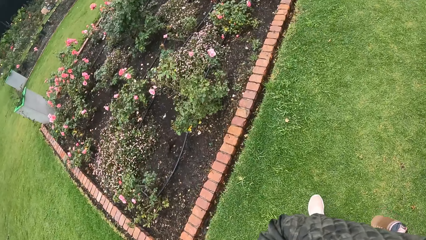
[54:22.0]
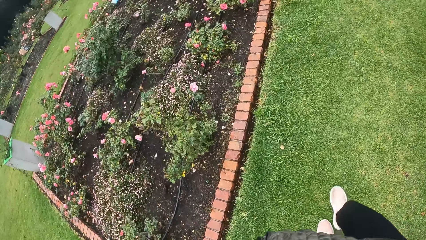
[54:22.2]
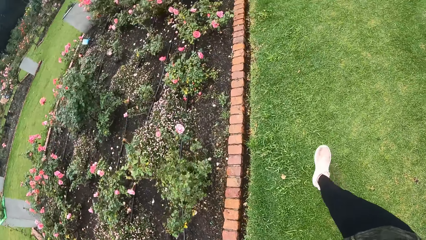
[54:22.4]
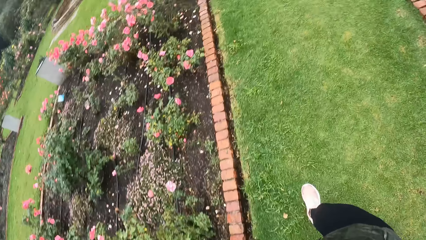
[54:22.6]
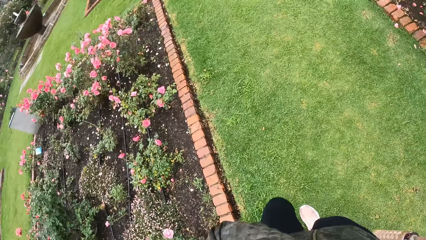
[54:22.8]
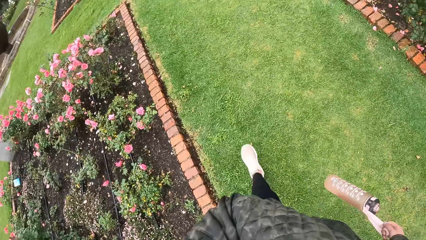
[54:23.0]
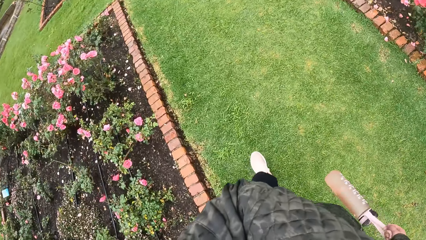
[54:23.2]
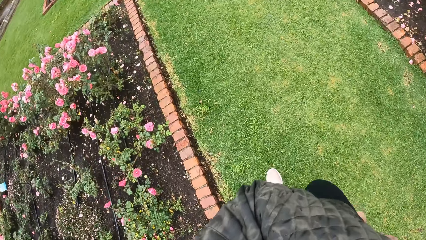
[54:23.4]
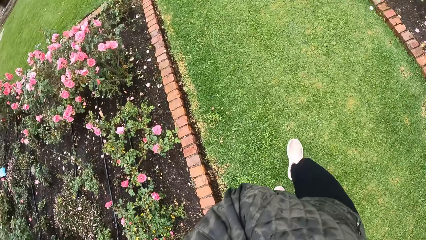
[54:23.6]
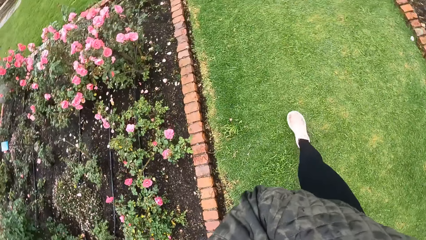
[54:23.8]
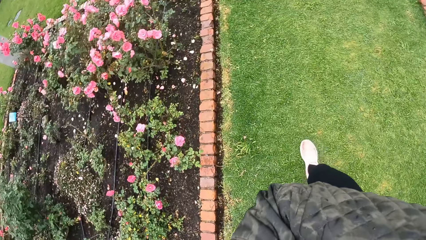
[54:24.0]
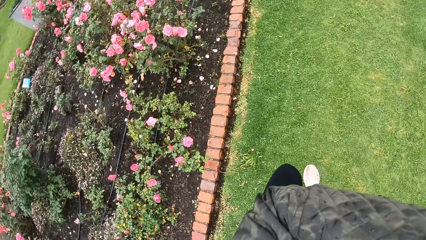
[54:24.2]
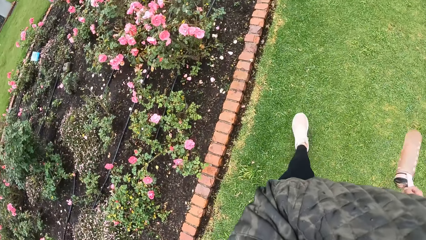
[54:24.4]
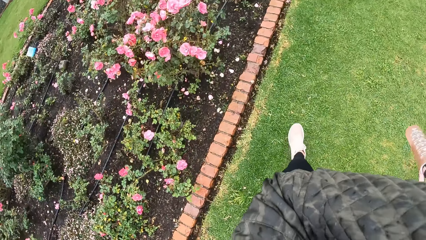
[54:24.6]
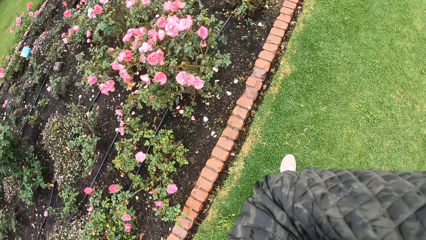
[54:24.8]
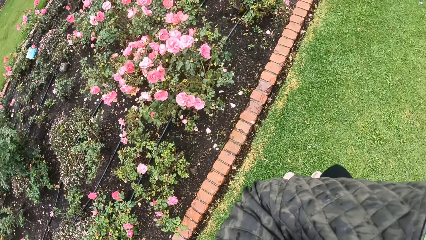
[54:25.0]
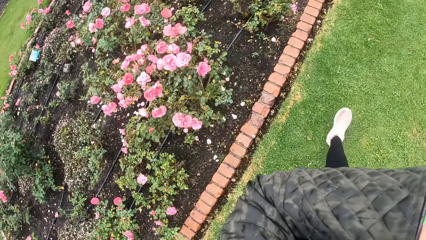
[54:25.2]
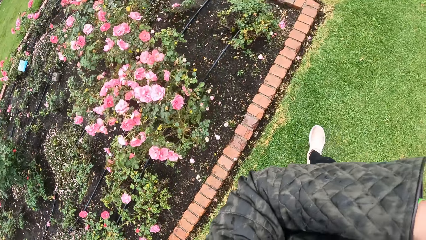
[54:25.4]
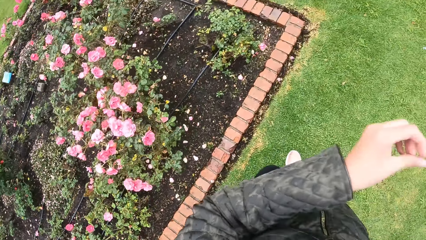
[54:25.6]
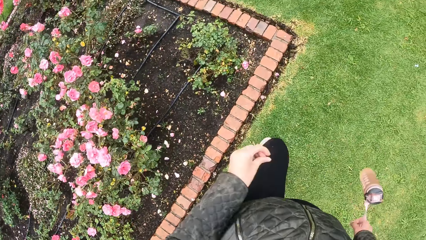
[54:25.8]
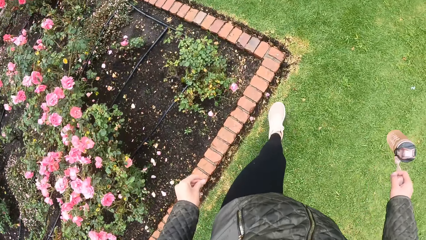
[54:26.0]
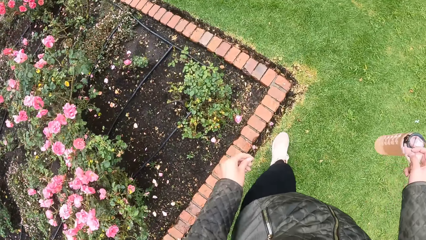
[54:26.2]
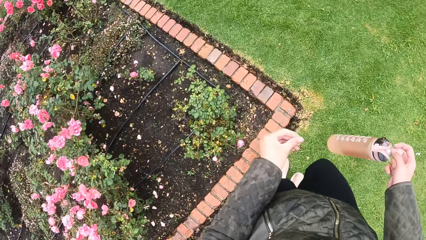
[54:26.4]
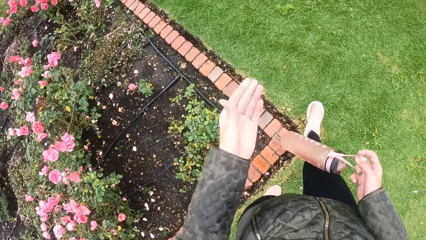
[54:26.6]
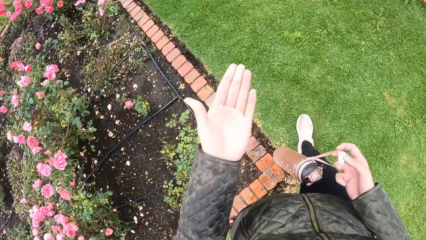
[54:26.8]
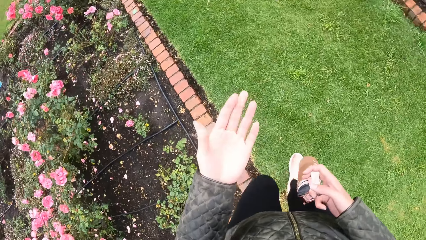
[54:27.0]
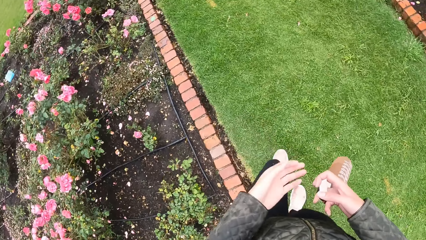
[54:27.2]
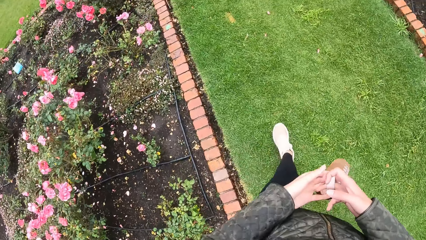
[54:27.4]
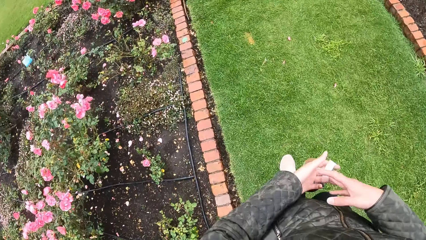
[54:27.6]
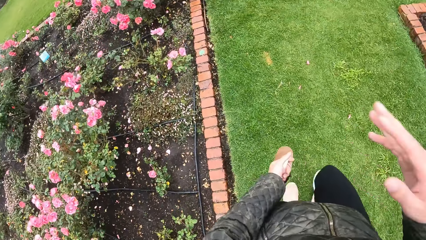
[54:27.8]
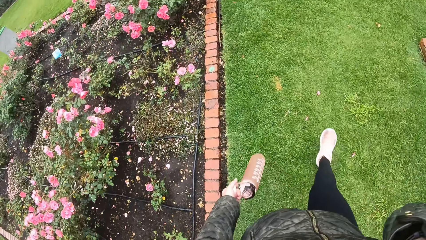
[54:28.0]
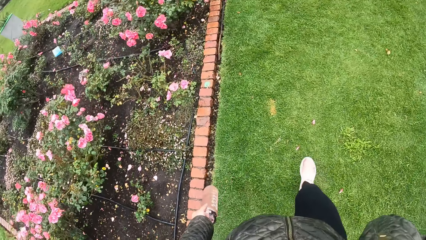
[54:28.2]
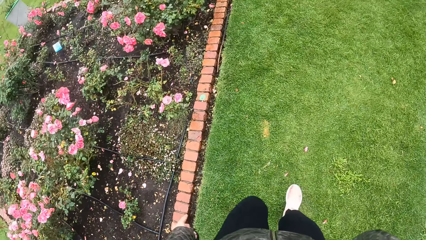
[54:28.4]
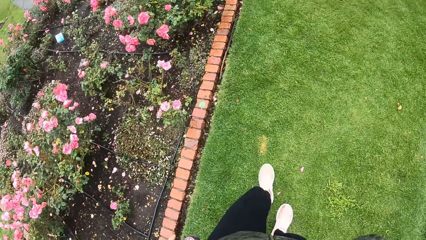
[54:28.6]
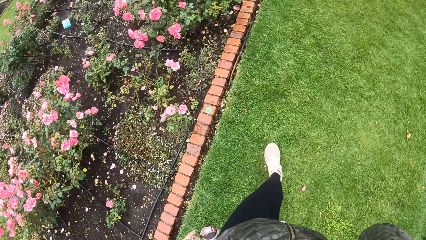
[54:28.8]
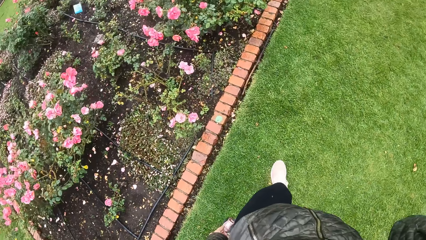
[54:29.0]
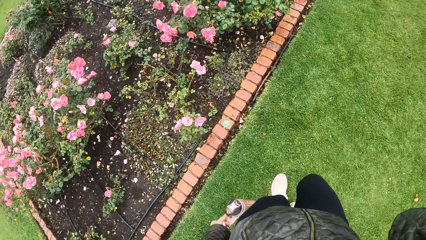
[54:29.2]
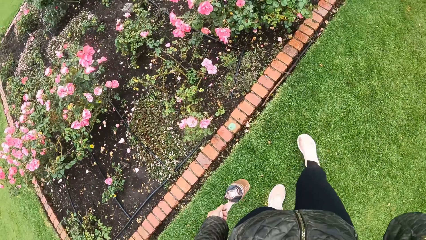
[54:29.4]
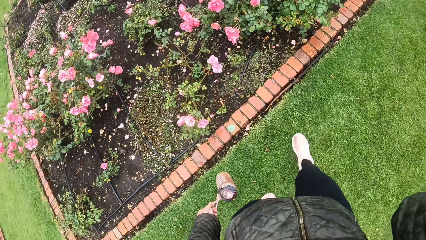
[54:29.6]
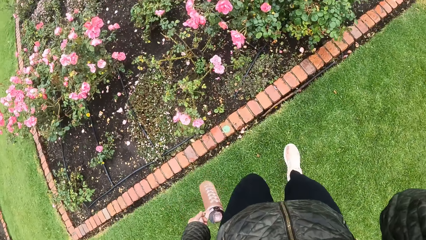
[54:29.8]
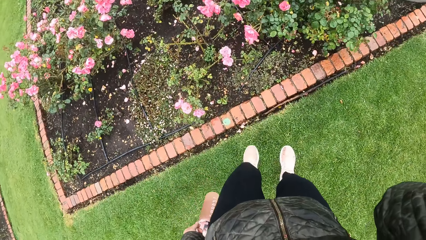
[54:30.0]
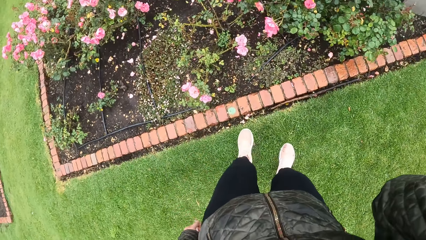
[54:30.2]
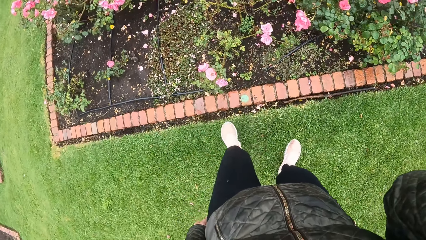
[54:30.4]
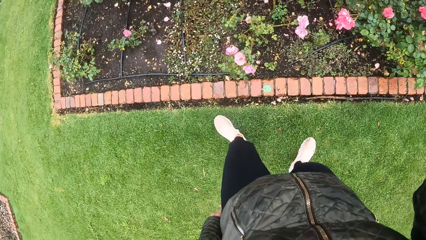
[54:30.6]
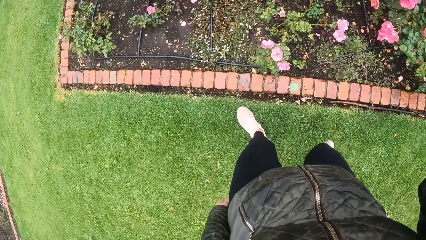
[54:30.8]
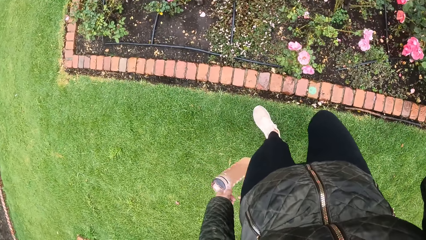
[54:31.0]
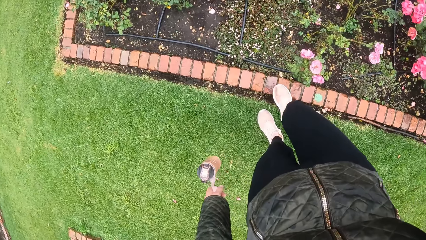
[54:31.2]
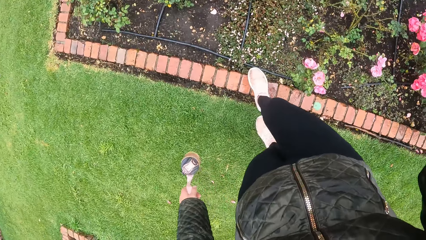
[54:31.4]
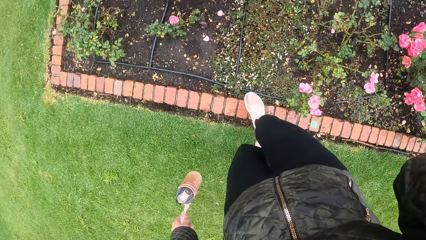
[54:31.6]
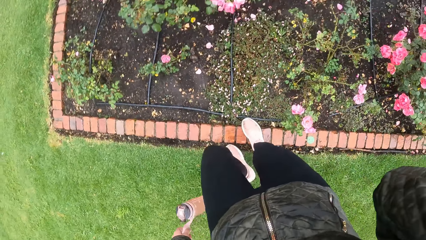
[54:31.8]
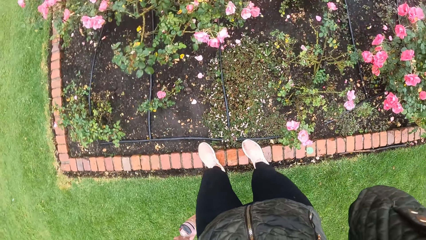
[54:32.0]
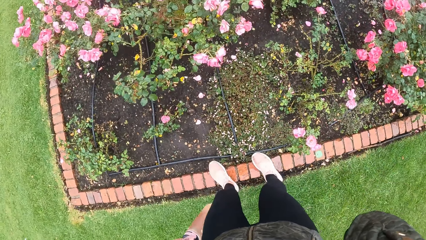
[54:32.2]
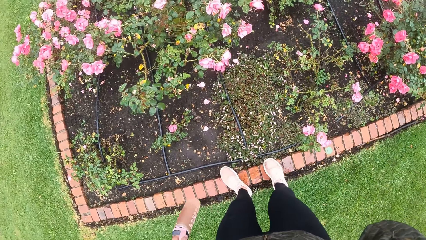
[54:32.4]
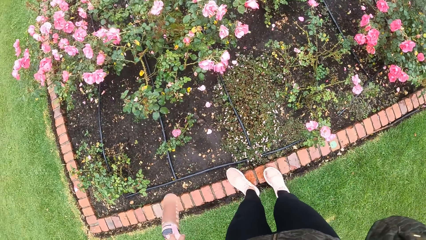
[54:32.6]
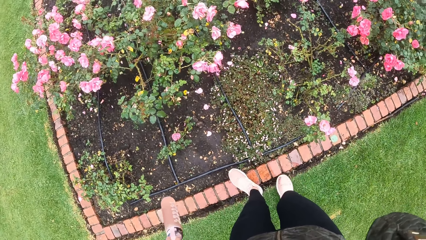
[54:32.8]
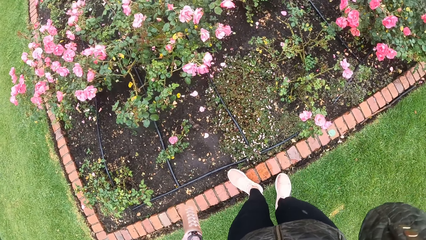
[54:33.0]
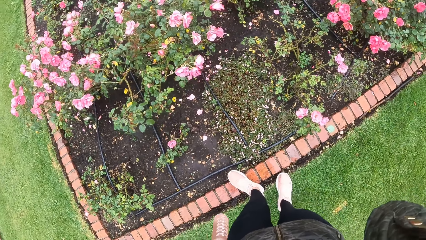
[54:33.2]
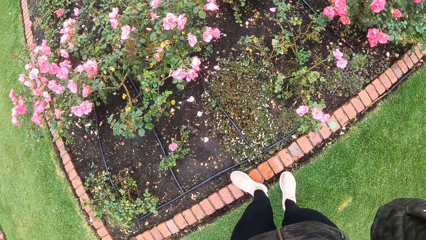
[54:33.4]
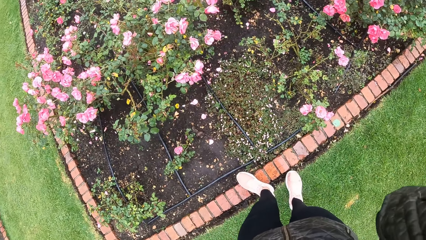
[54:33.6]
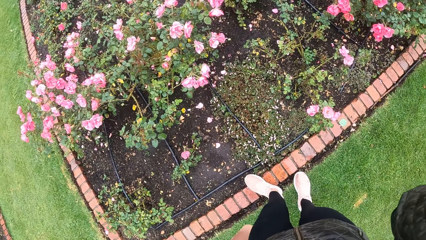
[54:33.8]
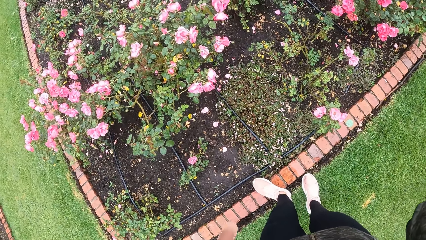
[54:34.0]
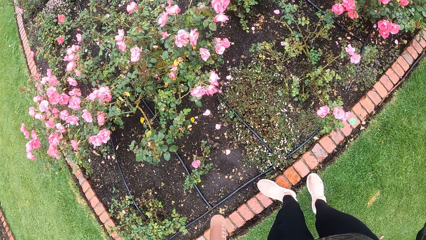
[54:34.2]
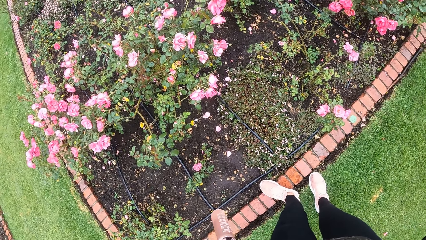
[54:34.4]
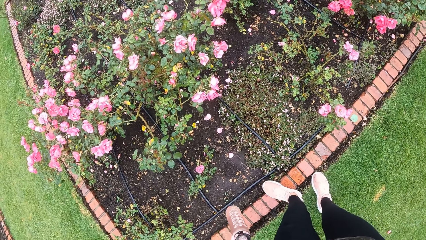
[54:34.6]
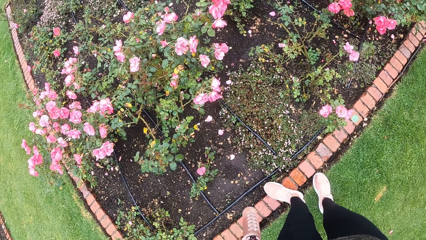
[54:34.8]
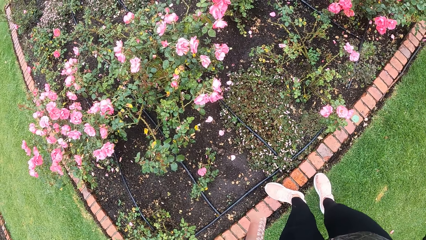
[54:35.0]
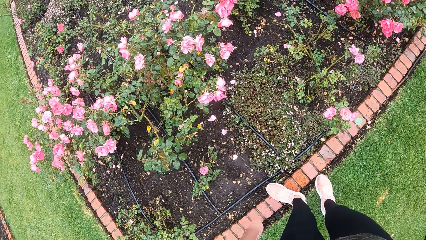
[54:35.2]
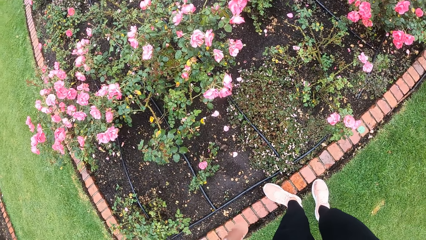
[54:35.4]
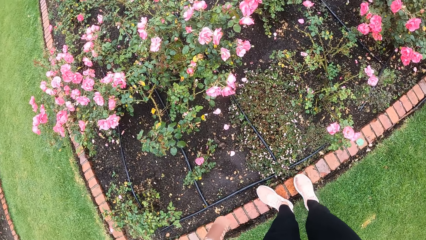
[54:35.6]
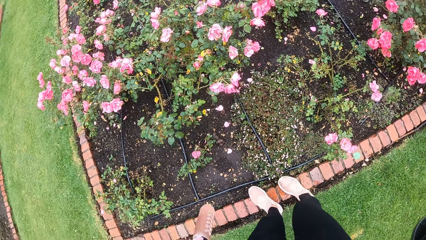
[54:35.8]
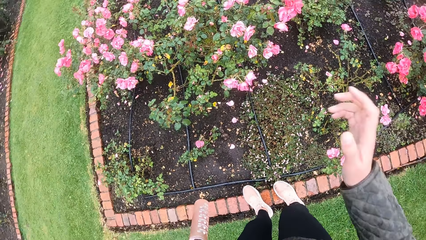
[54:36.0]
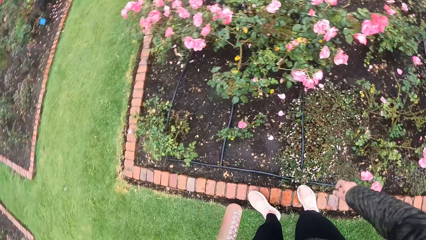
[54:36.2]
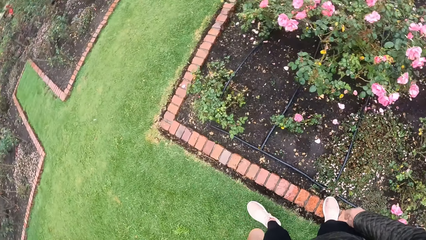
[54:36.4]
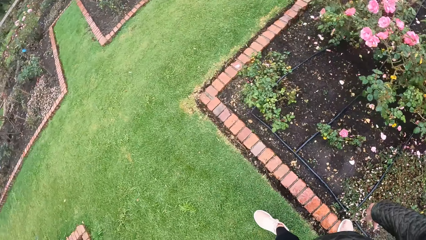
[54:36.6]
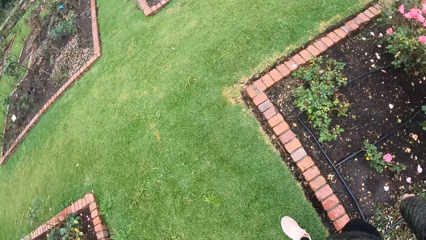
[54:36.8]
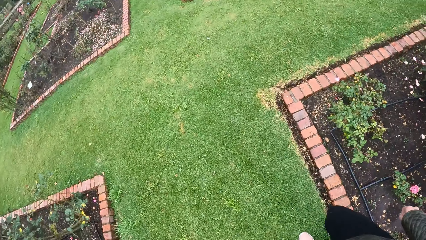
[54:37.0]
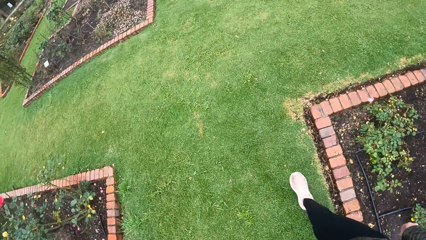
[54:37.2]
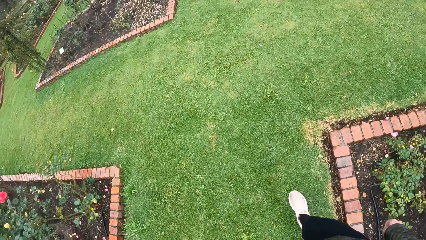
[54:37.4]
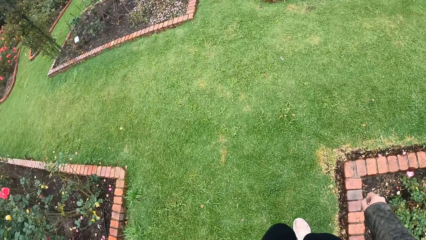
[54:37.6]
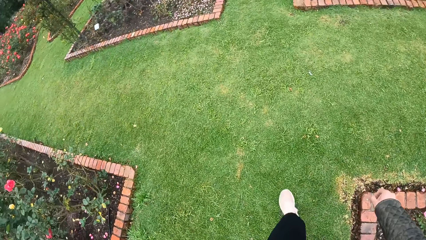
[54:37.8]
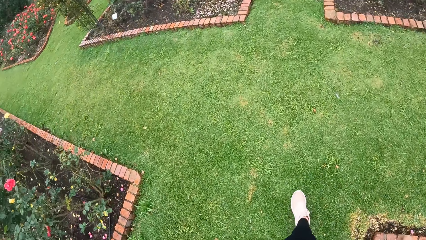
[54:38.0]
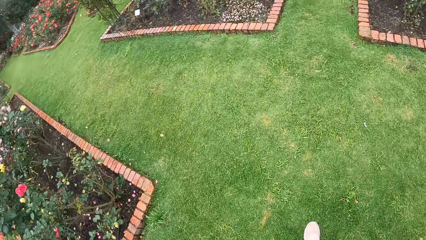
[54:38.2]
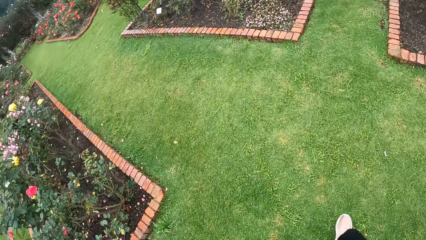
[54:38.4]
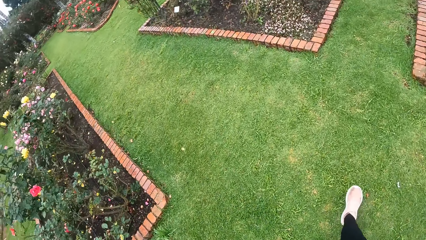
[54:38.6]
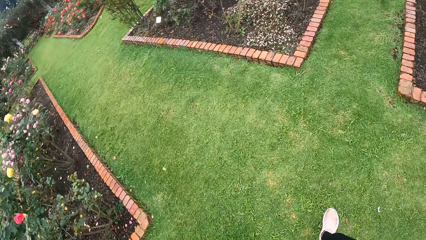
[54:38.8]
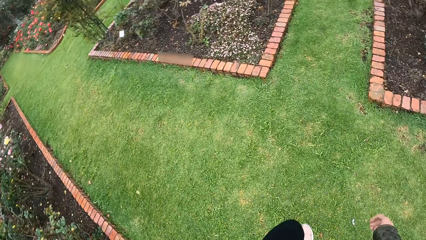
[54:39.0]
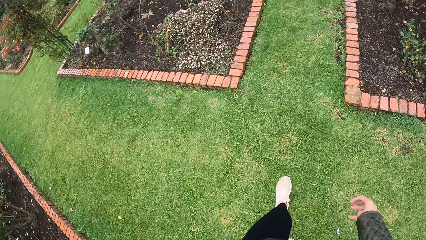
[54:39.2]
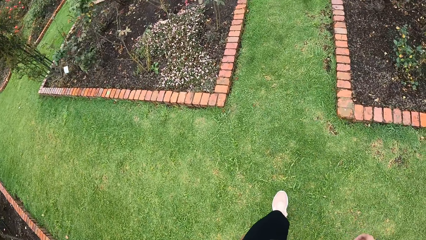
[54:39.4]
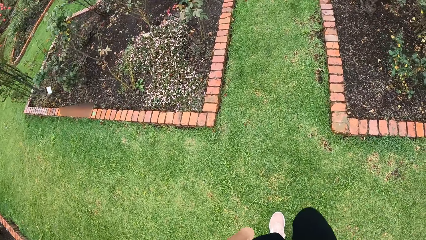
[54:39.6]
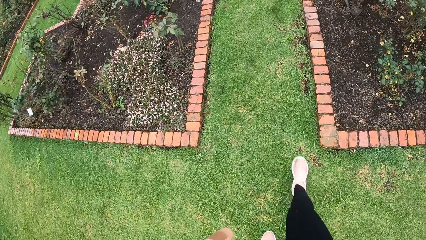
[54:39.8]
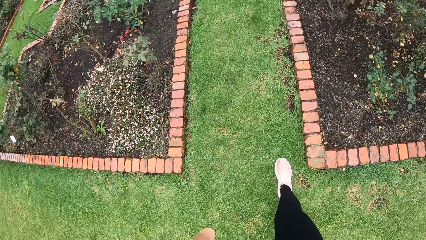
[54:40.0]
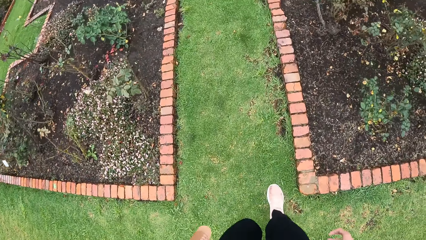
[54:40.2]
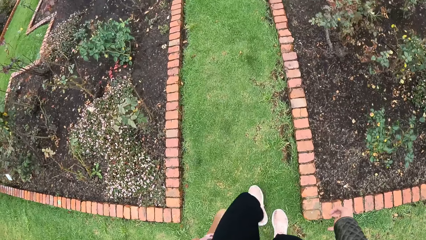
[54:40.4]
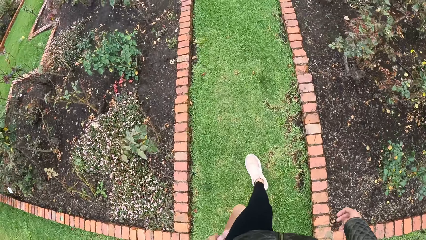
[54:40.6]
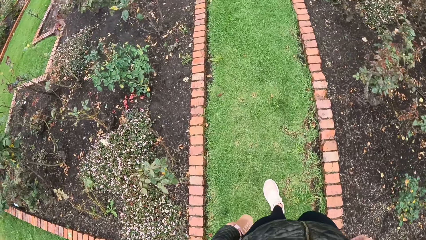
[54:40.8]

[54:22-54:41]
A woman moves her hand. She moves her hand again. She drops her hand, moves around, and stares at the hand. The camera wearer switches the water bottle from her right hand to her left hand. The woman holds the bottle with the left hand, moves her hand, and moves around. She steps on the stone. She does something. She moves around.
